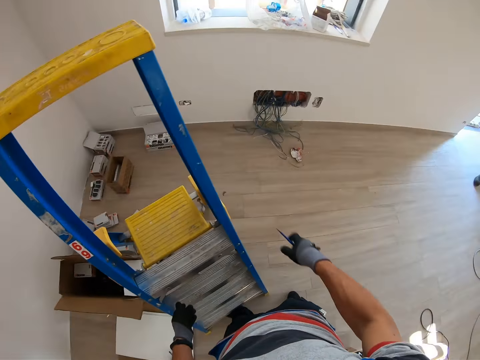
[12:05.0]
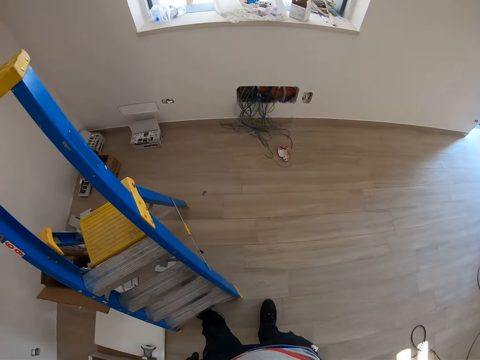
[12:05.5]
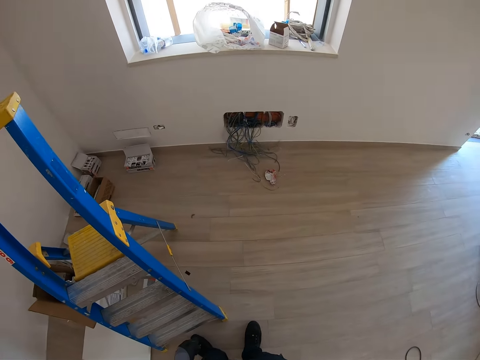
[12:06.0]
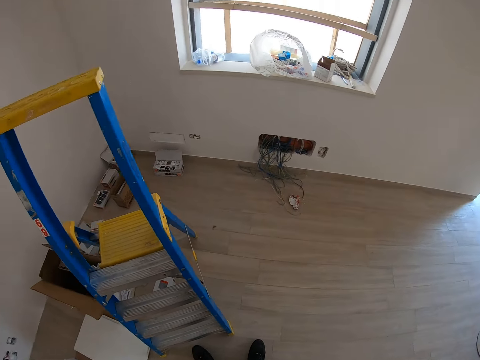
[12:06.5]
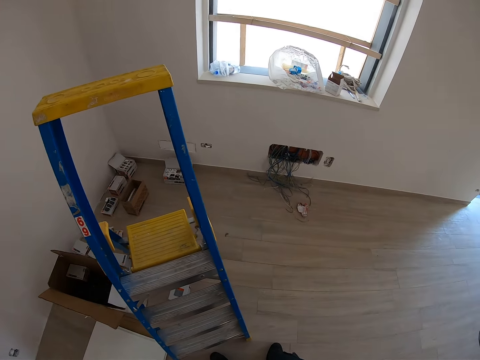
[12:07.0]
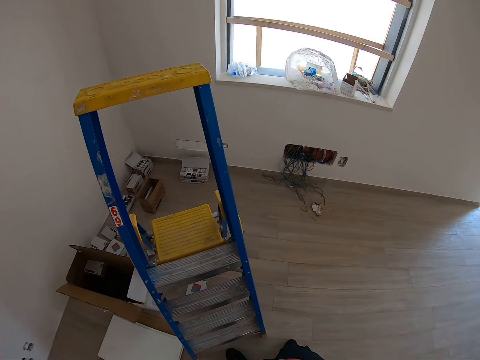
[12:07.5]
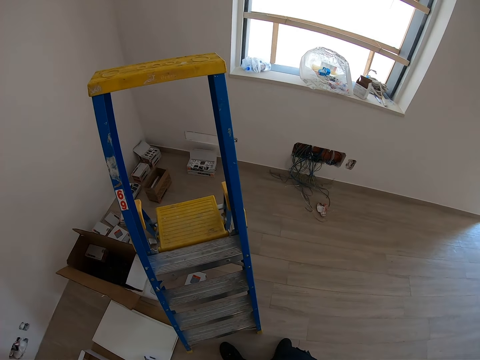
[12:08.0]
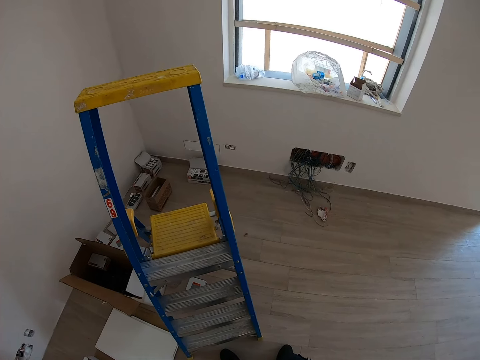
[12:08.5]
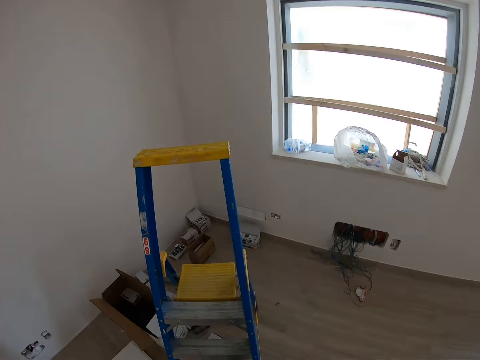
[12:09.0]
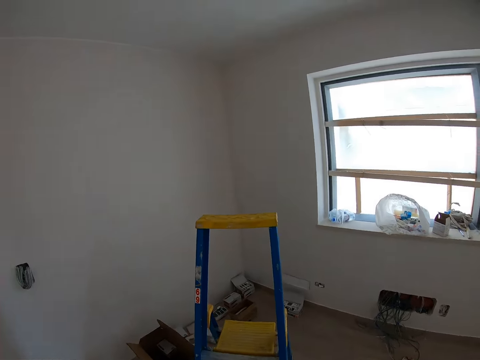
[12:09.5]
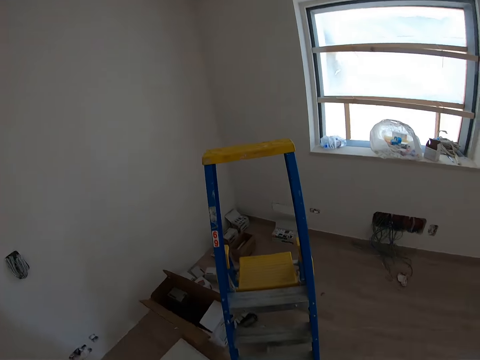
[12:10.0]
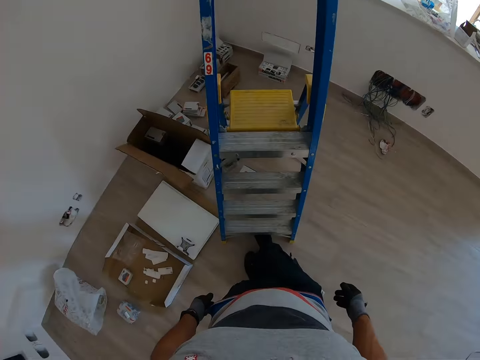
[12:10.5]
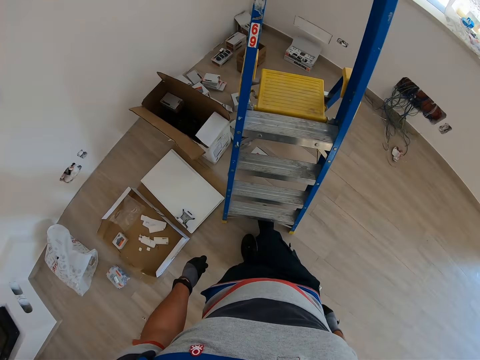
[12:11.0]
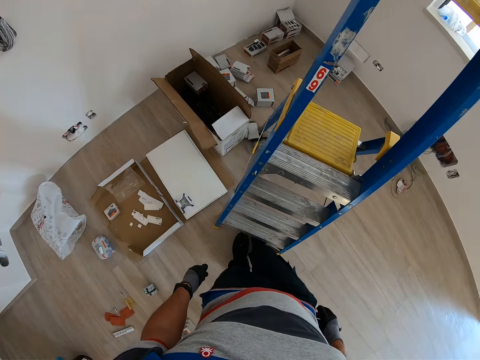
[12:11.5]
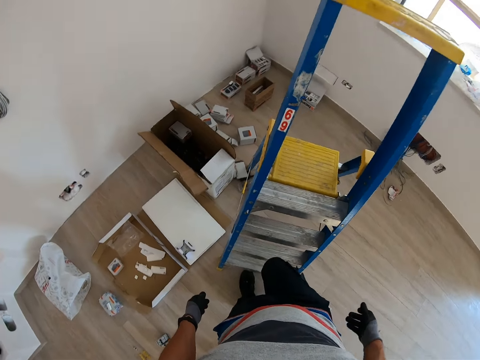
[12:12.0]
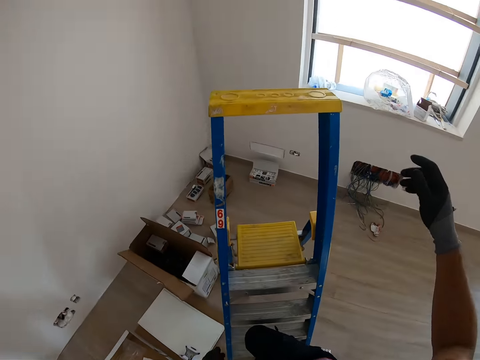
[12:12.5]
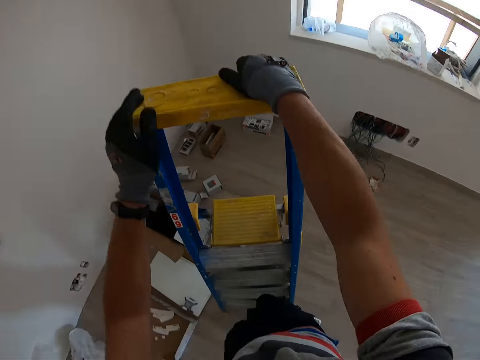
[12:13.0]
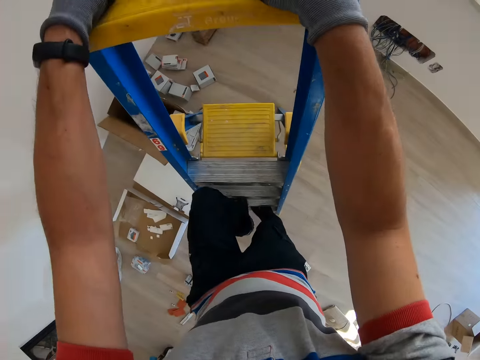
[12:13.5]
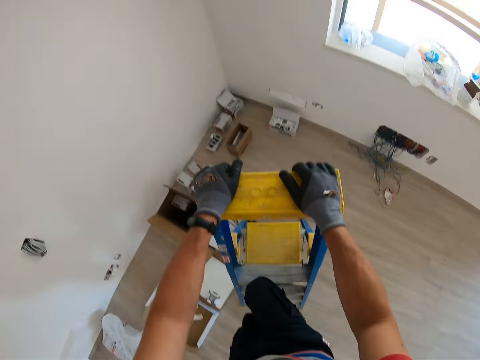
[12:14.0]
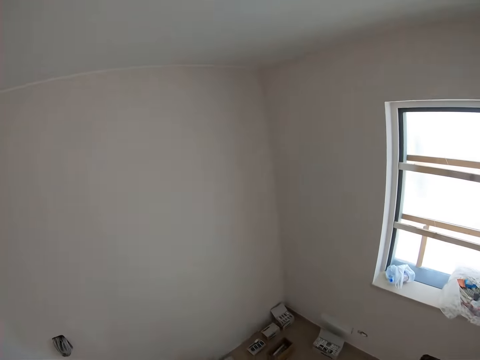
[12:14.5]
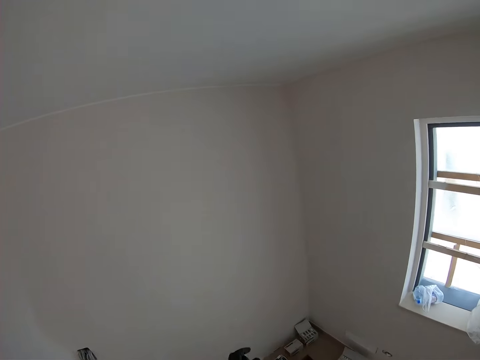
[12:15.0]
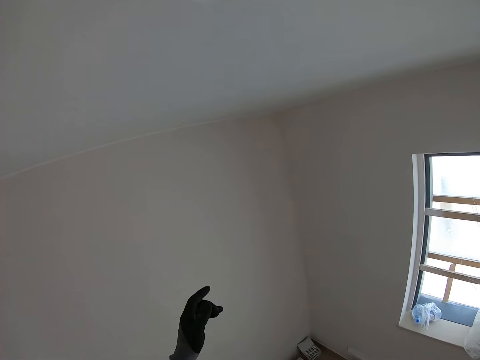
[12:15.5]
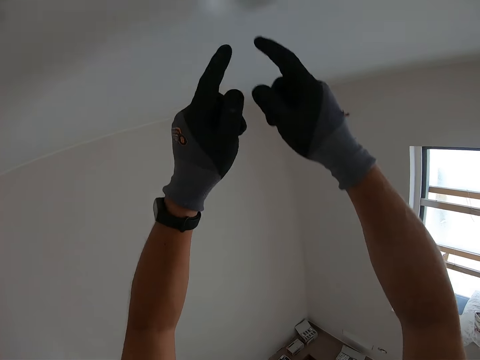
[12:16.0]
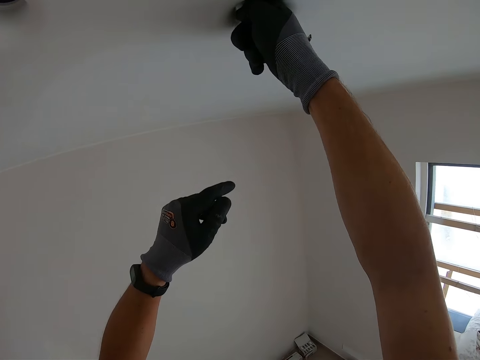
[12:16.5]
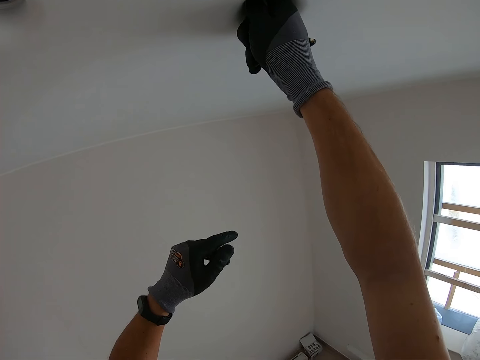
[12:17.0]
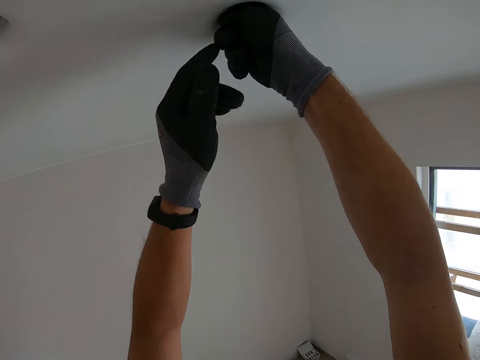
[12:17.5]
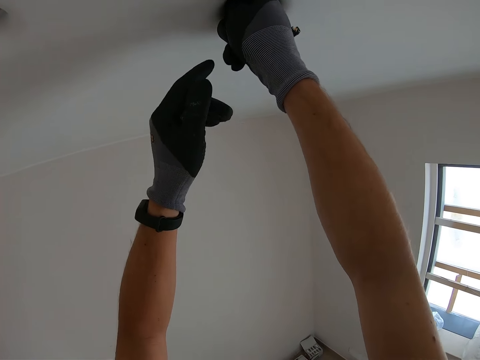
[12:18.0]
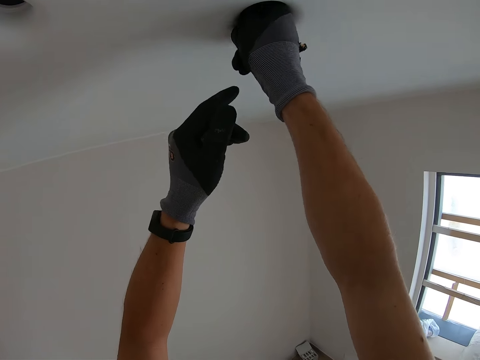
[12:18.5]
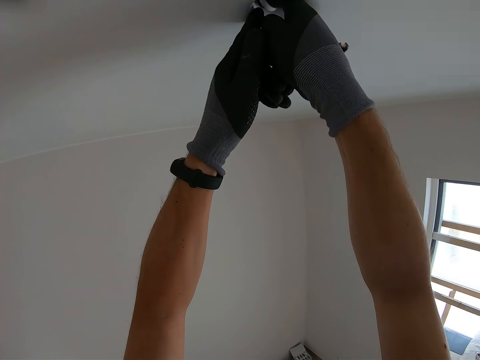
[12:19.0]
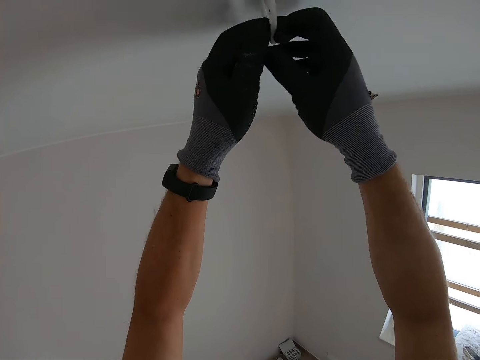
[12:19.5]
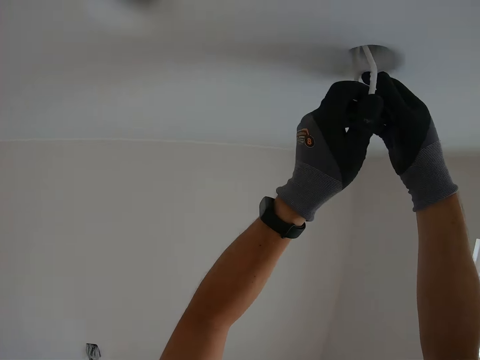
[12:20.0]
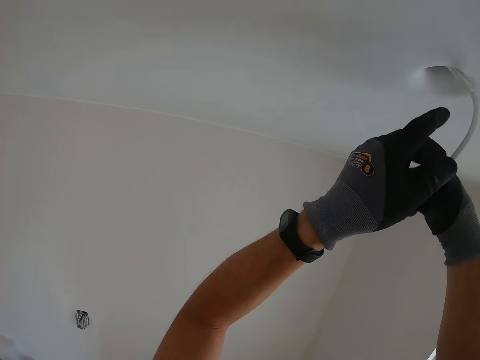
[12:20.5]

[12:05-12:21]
The camera wearer looks around. They climb the ladder. They insert fingers inside a hole on the ceiling. They unfold the wire. They pull out the wire from the ceiling.

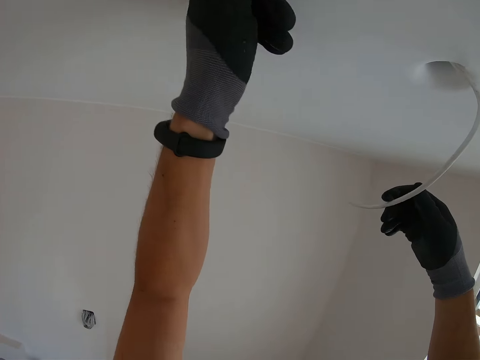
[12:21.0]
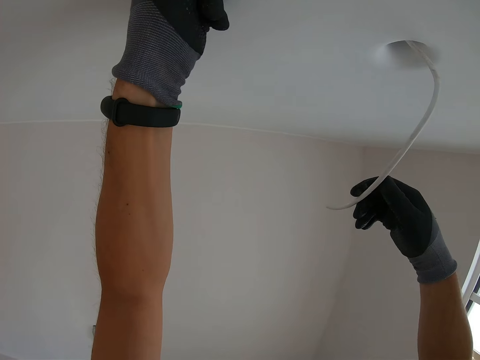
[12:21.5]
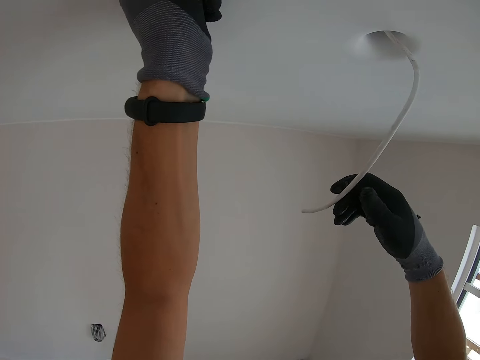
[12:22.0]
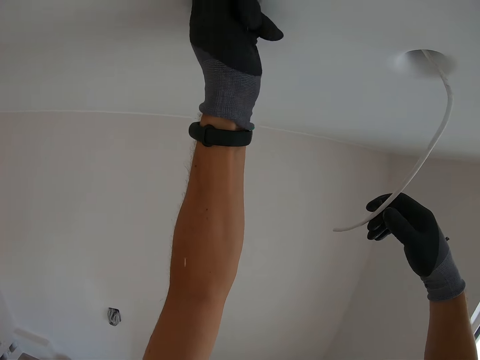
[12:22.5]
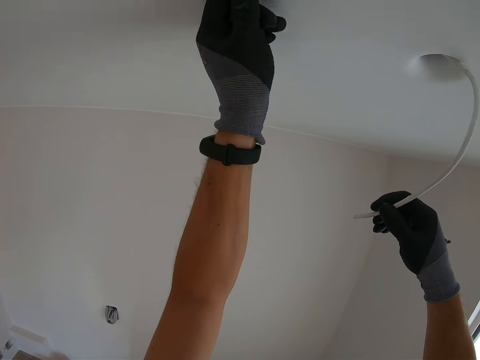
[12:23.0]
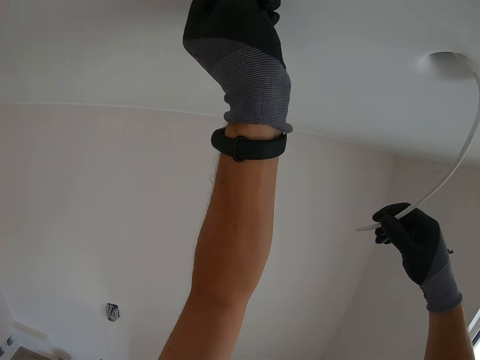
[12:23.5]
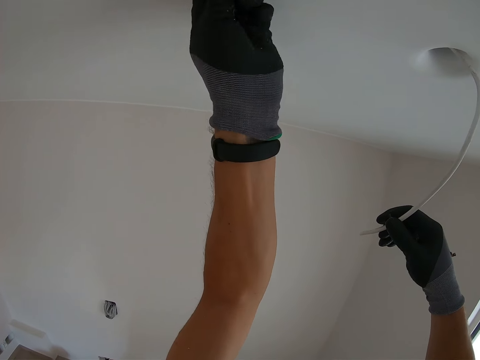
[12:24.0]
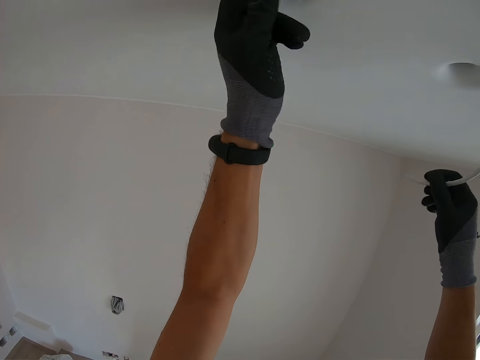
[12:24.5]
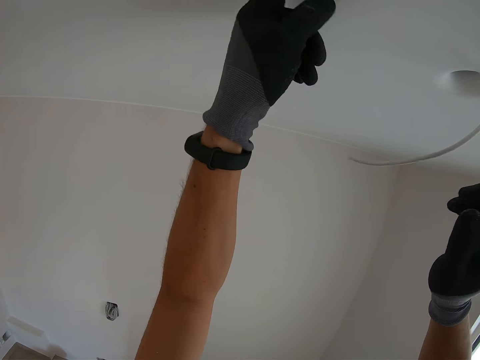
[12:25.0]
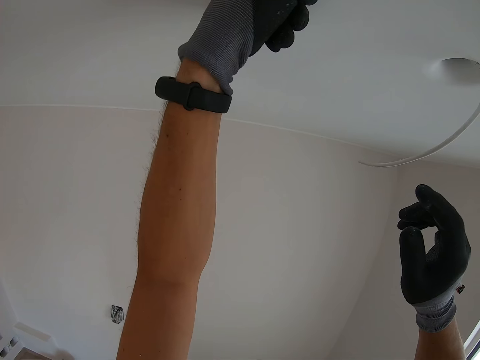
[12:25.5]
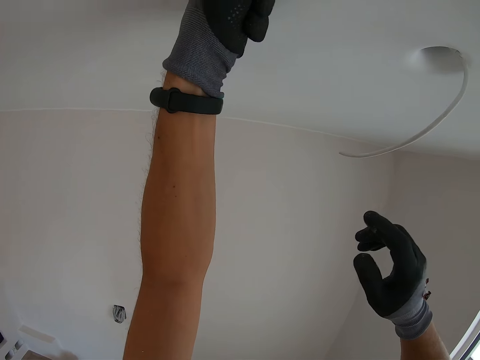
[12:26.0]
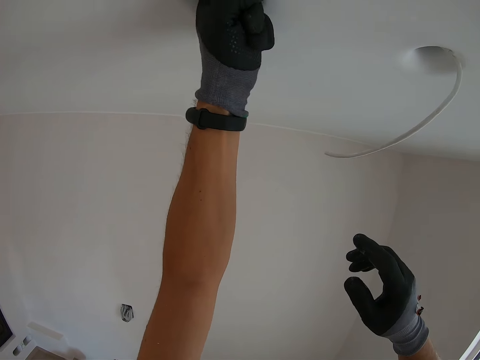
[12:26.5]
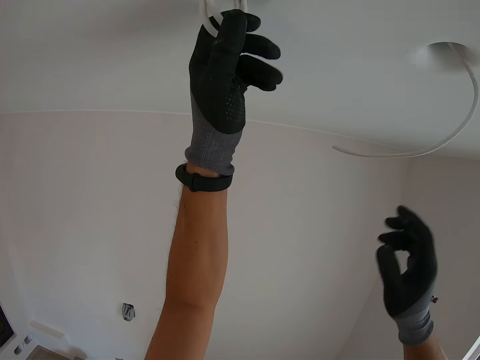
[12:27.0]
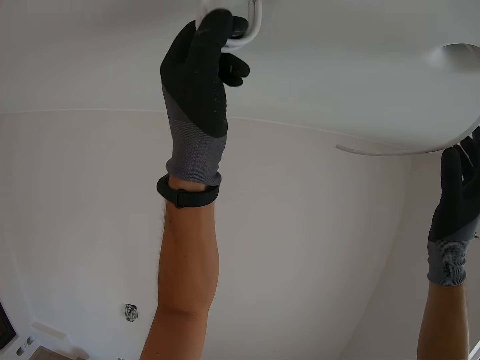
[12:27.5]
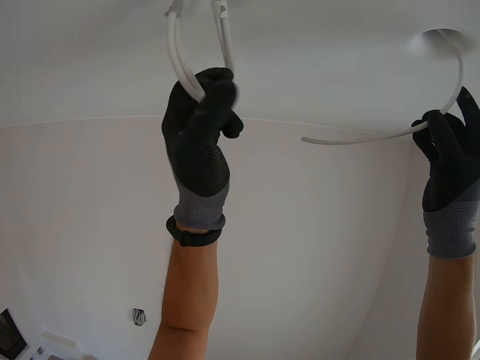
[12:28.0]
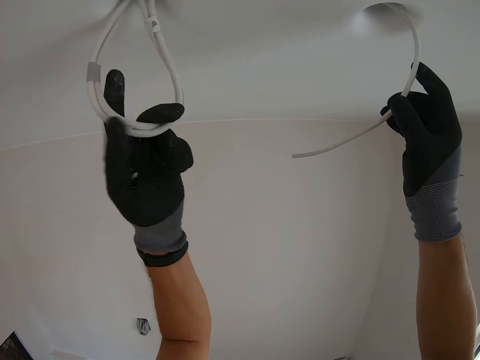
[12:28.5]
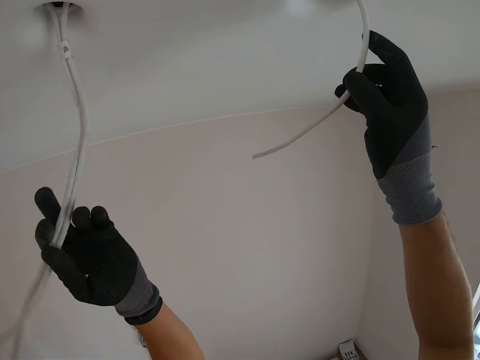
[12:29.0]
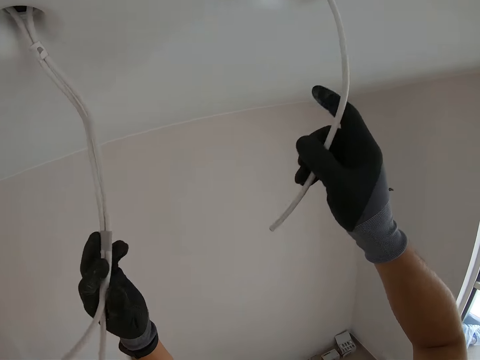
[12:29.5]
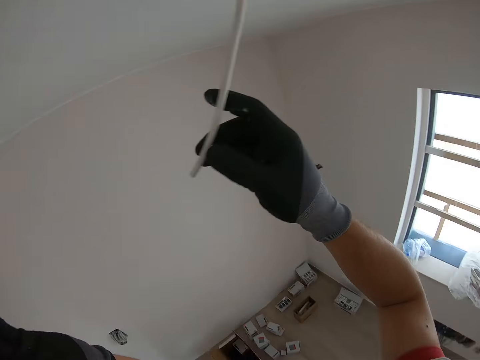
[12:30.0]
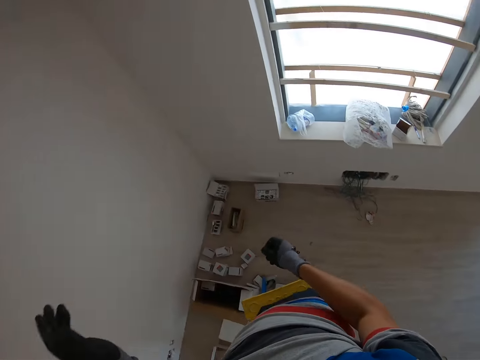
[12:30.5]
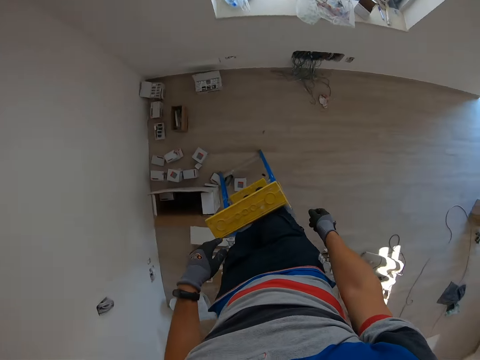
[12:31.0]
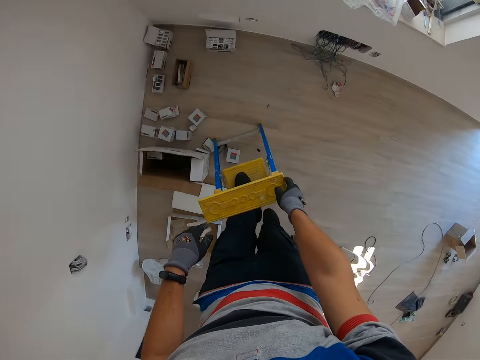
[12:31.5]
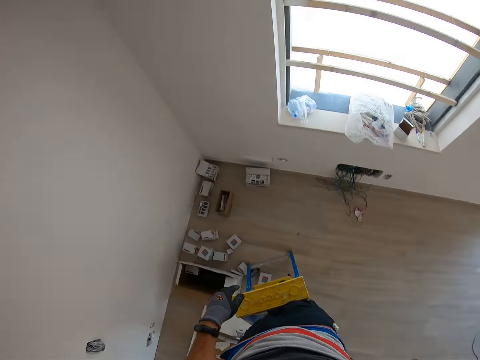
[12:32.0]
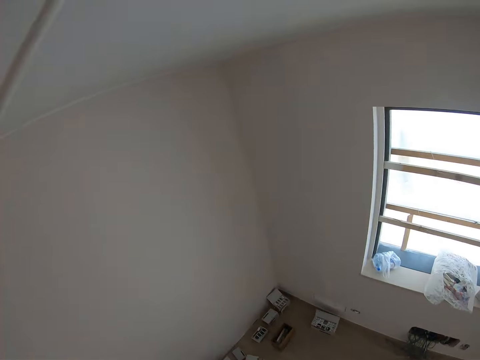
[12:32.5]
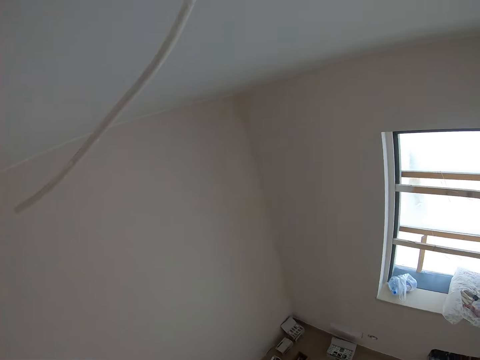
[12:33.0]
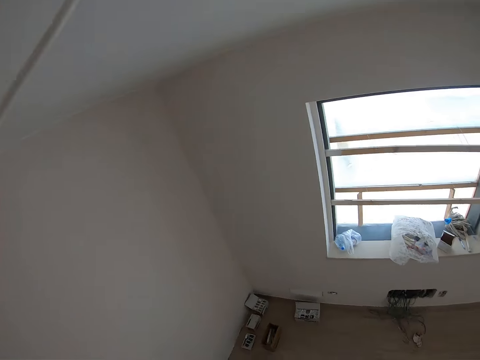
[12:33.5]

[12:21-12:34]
The camera wearer holds a wire and inserts fingers inside a hole on the ceiling. They unfold the wire. They pull out the wire from the ceiling. They gaze down.
